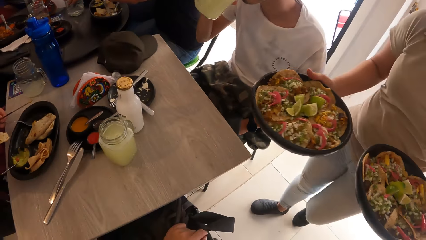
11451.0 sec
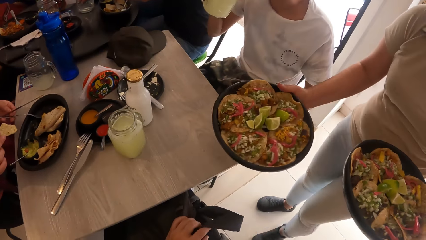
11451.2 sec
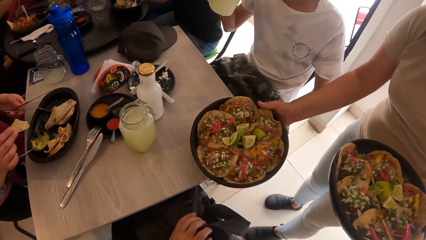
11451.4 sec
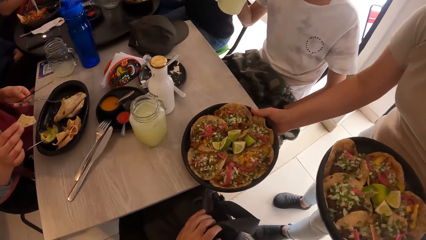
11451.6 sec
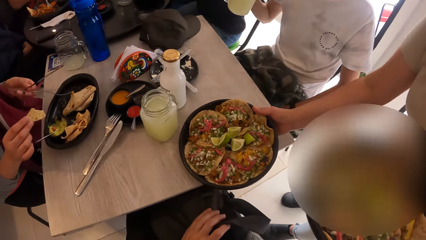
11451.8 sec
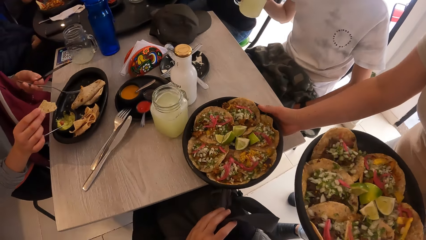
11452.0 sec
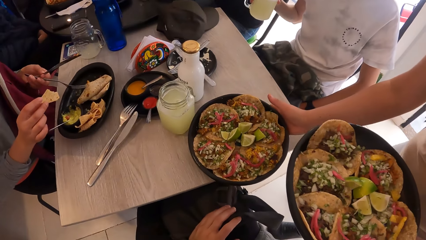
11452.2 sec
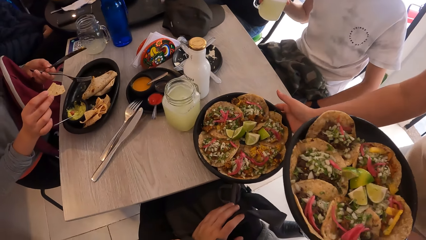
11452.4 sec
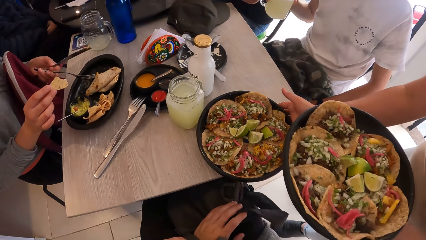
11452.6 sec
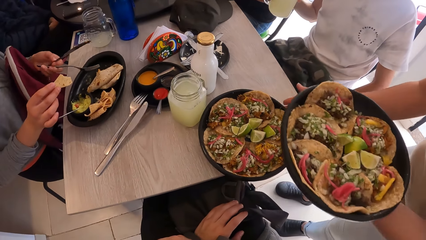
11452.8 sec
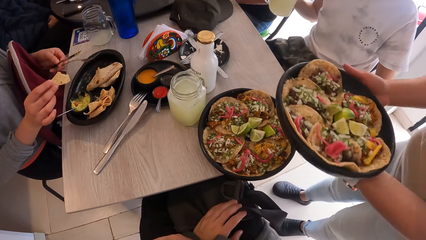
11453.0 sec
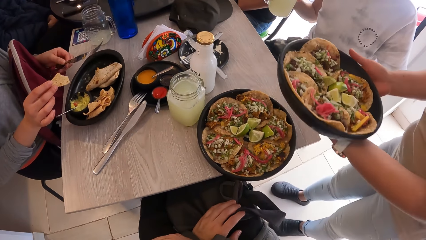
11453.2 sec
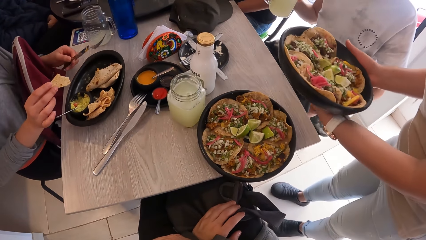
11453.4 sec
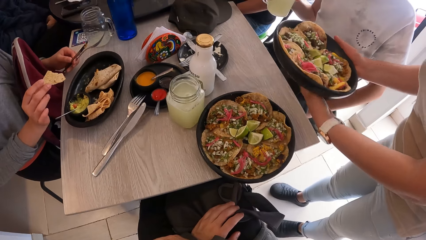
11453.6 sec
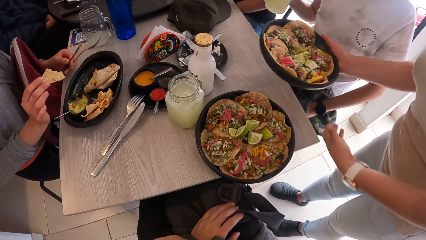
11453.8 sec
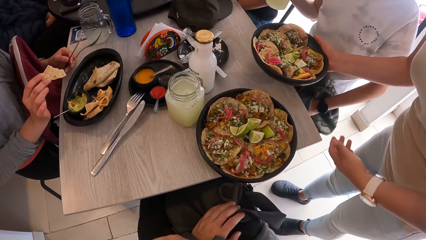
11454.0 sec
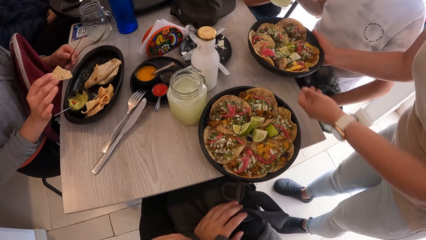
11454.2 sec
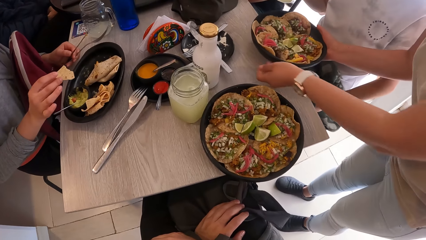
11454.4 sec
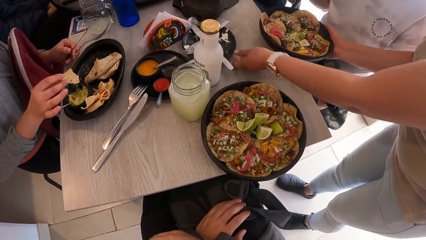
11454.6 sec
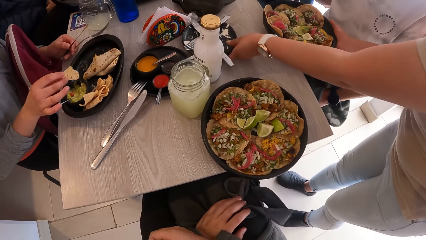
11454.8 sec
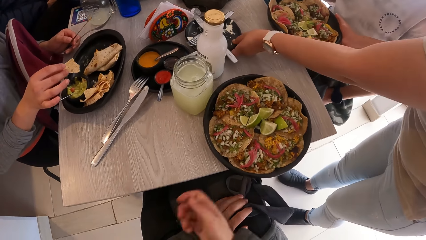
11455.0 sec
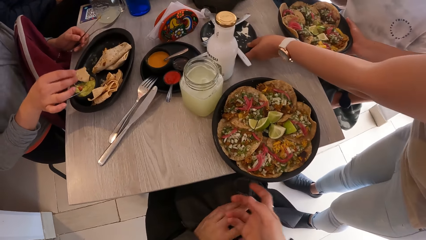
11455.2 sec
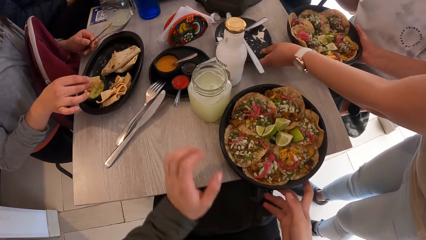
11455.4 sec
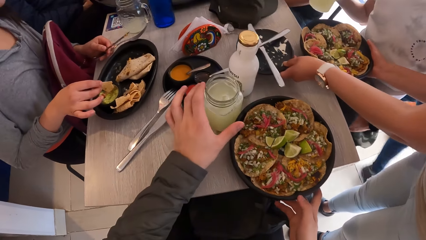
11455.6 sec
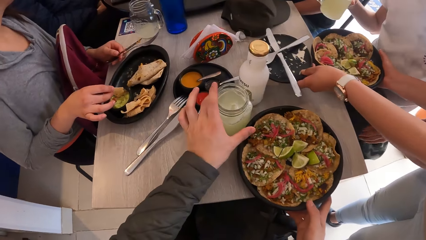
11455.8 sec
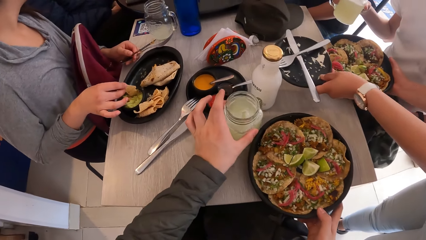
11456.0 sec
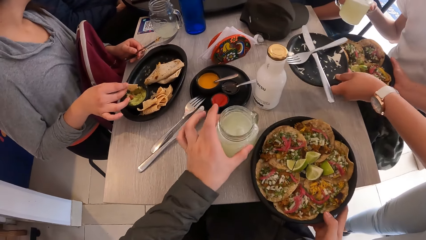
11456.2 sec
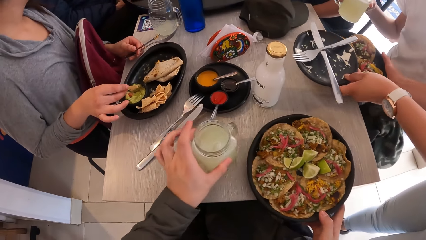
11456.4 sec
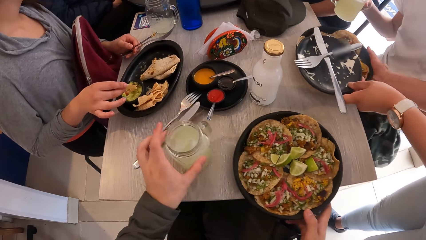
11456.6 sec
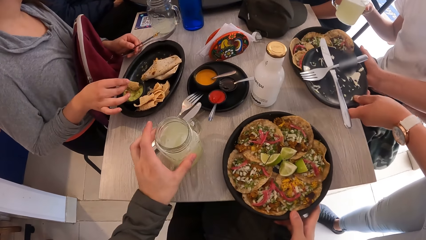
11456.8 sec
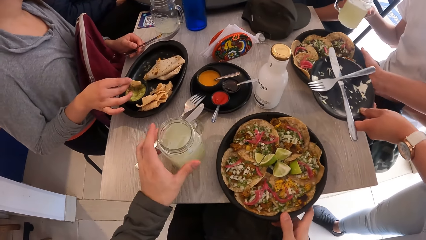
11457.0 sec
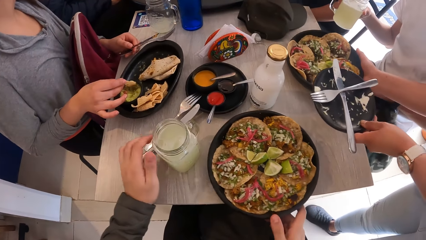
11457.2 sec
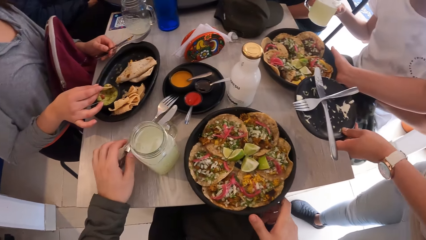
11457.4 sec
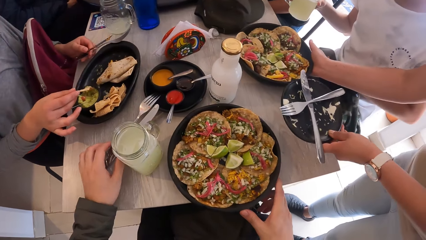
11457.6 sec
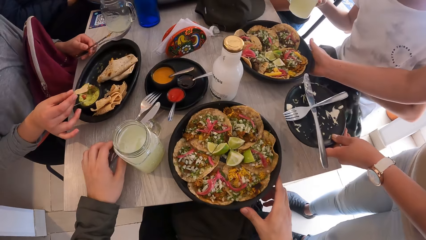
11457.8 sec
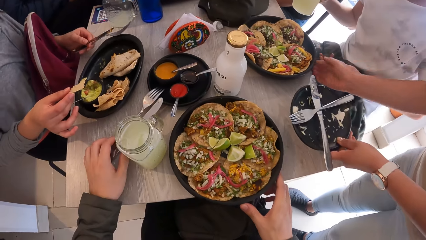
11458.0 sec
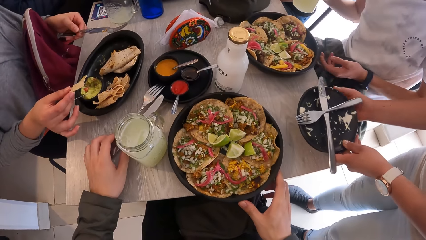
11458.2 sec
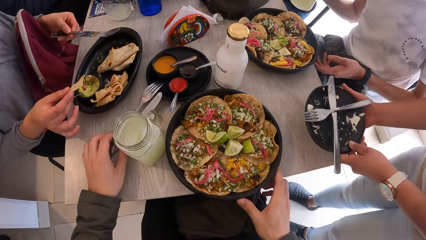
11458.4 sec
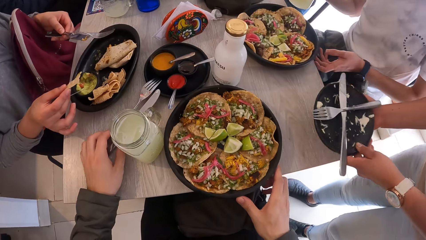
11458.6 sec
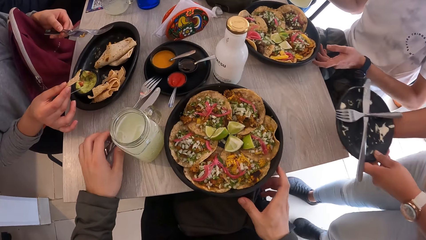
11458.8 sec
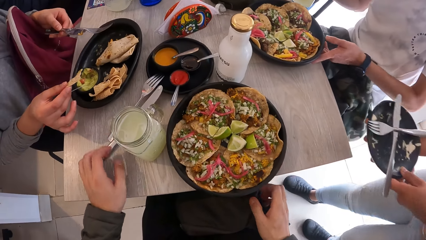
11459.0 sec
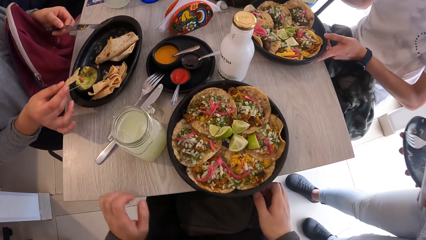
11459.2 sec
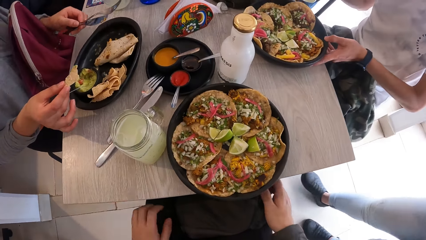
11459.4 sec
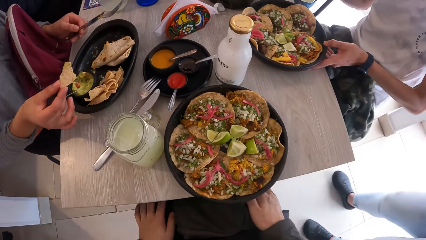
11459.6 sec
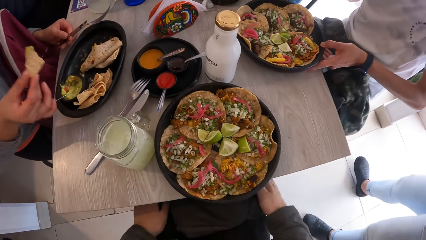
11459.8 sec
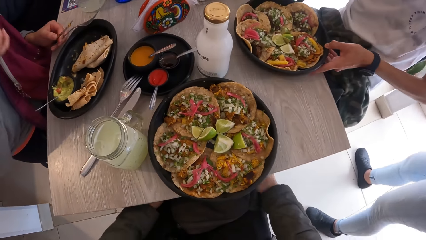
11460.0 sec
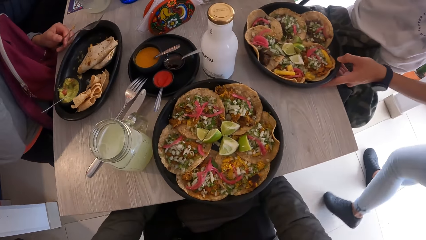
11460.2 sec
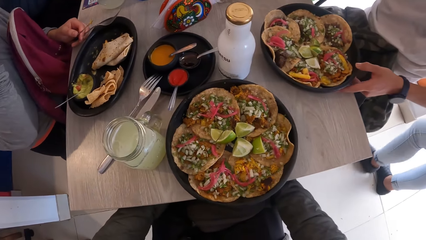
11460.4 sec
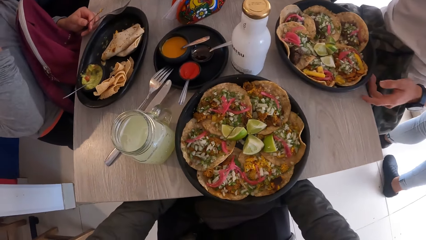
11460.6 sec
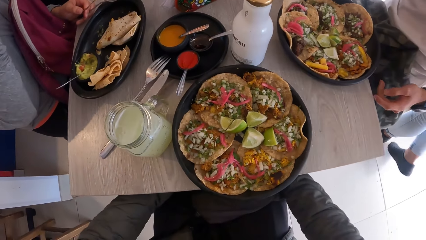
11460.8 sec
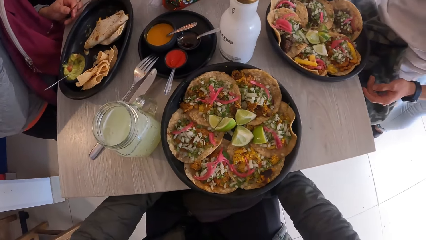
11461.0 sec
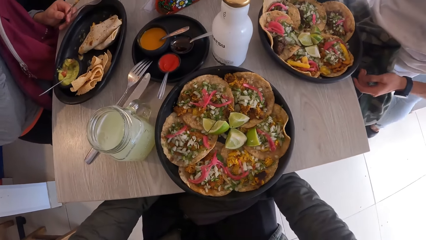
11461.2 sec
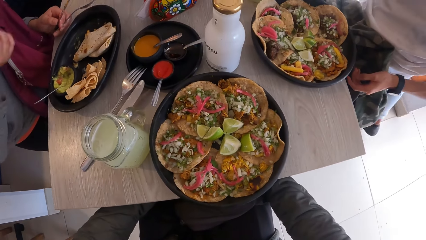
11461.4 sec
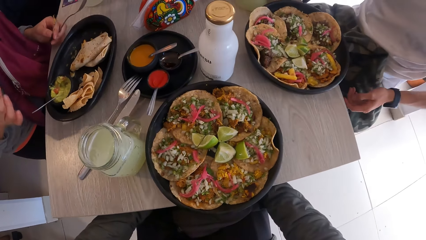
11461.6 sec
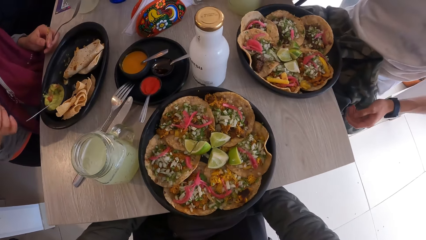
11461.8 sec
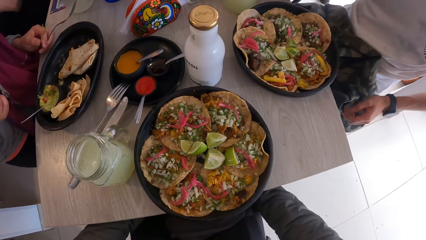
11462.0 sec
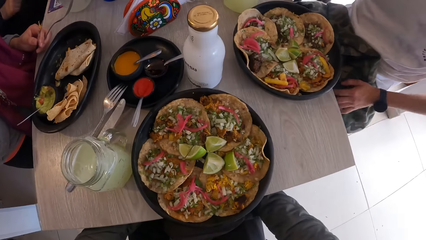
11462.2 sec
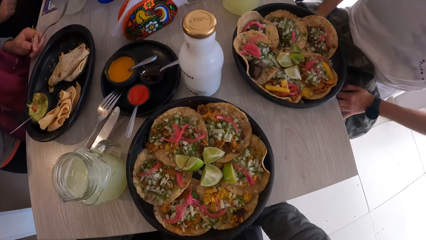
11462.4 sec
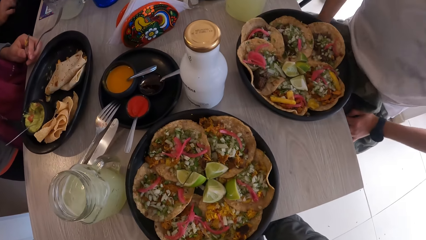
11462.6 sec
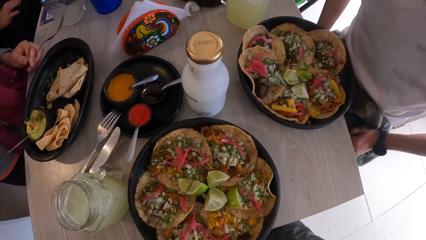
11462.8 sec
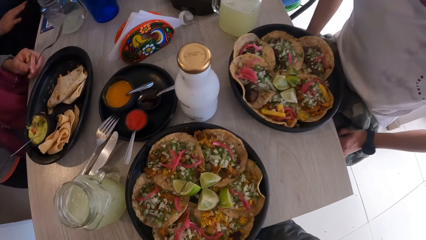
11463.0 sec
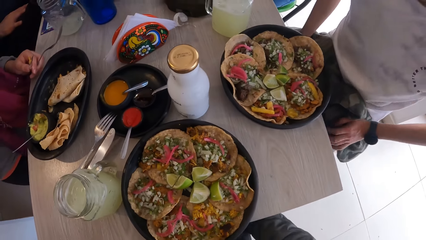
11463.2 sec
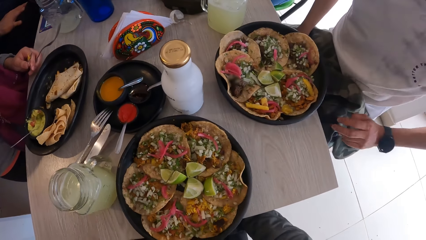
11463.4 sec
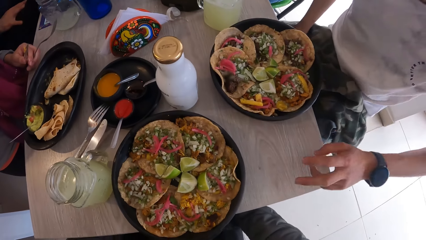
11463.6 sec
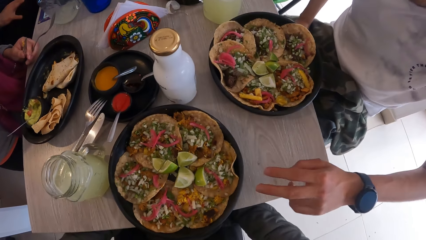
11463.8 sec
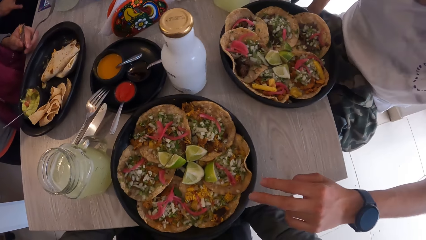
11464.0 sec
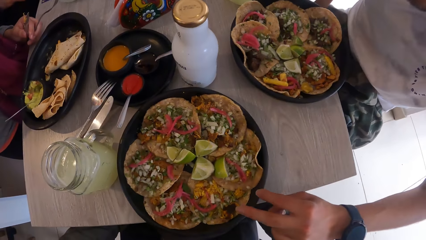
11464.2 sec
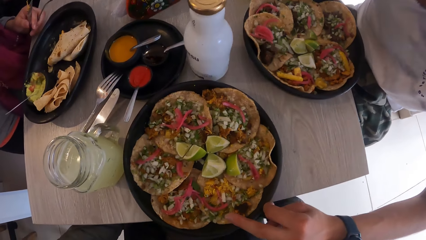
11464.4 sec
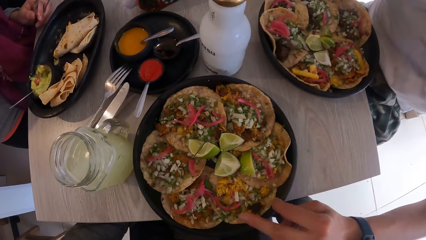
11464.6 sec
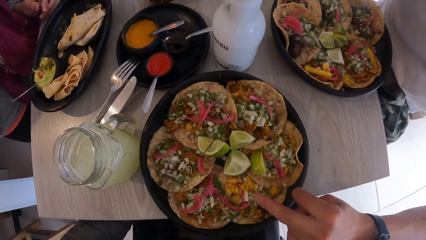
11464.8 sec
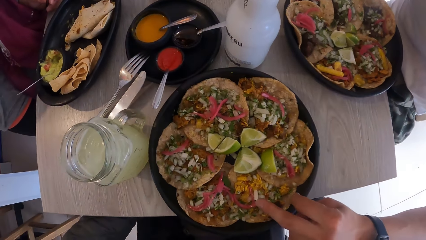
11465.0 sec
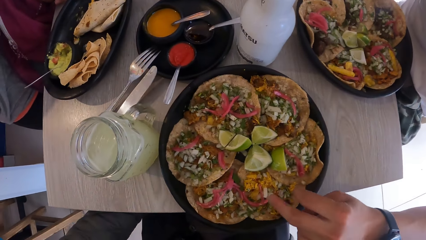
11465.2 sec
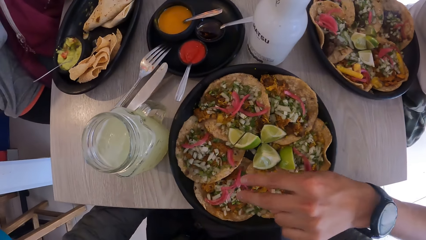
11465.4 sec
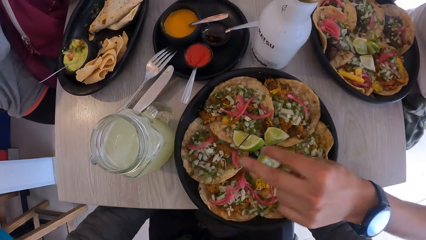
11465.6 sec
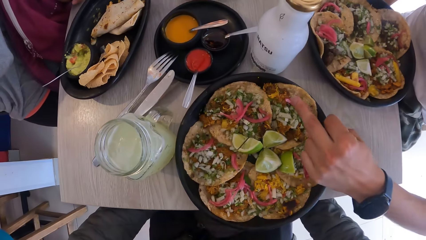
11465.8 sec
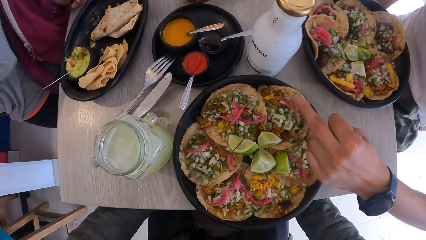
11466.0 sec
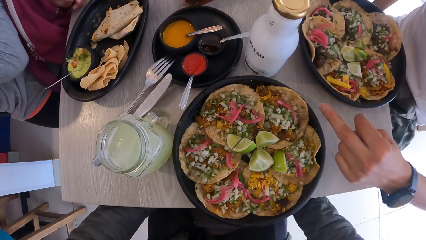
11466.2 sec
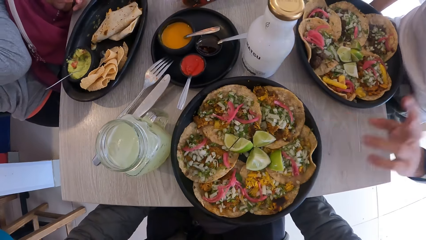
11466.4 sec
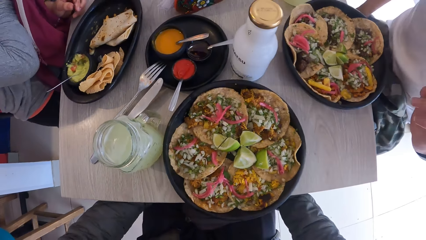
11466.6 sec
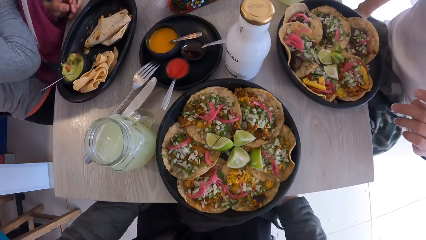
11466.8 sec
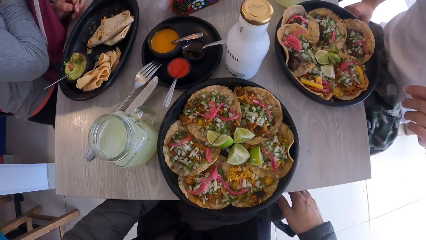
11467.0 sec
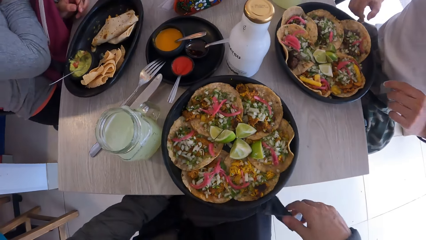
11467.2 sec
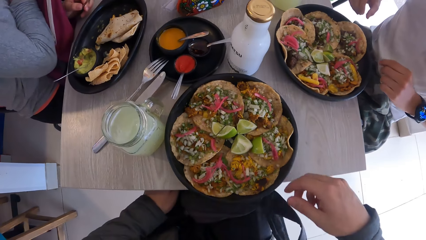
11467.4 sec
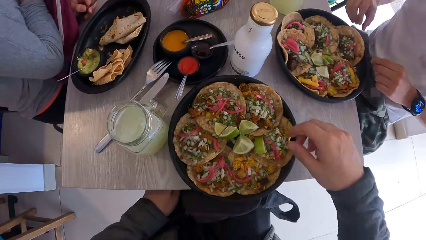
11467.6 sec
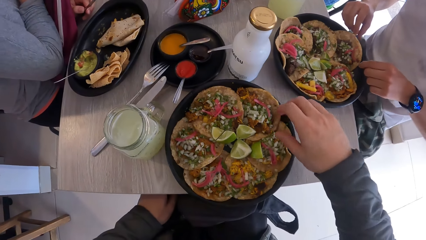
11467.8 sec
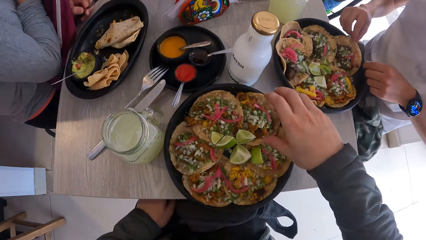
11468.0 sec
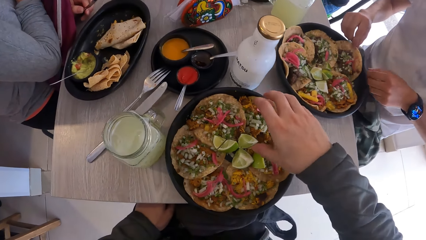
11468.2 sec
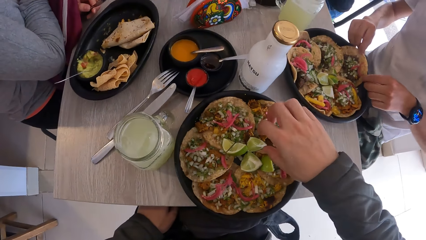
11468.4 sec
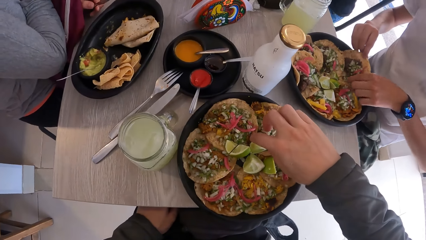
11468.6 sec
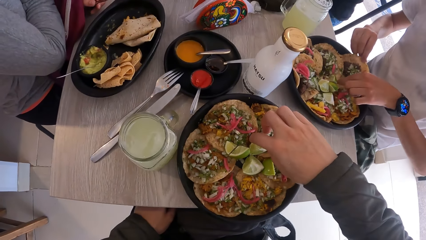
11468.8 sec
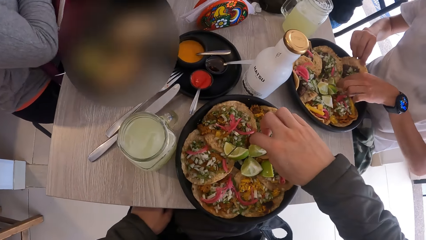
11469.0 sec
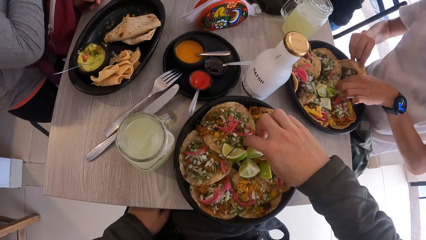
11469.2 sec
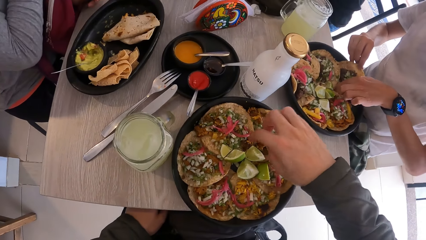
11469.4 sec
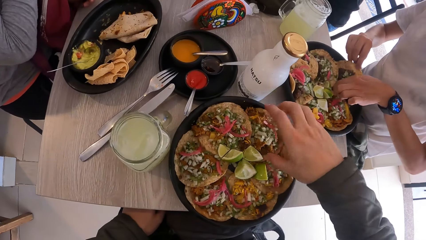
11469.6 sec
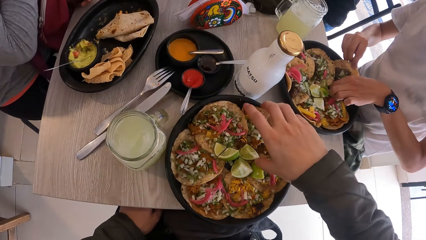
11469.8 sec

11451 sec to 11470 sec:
A waiter drops two plates of tacos on the table with both hands. The waiter picks a plate from the table with her left hand. The camera wearer repositions the mini jar on the table with his left hand and moves the plate of tacos on the table with his right hand. The man moves the plate on the table with his left hand. The camera wearer stares at the tray. The man inspects the food. The camera wearer stares at the lime on the tray. He picks some tacos from the plate with his right hand. The man eats some tacos from the plate with both hands.
